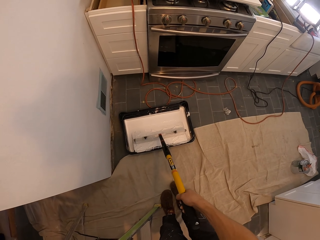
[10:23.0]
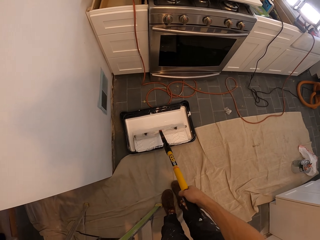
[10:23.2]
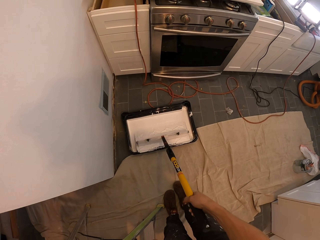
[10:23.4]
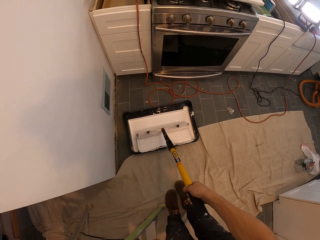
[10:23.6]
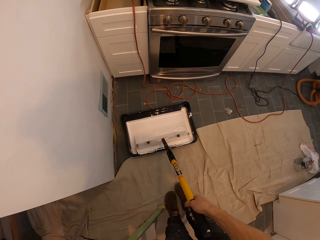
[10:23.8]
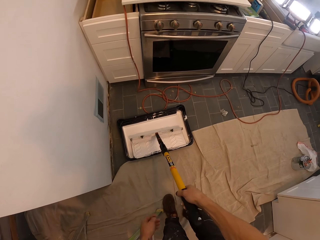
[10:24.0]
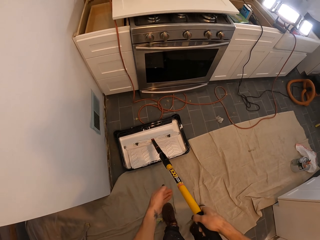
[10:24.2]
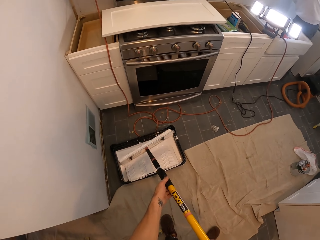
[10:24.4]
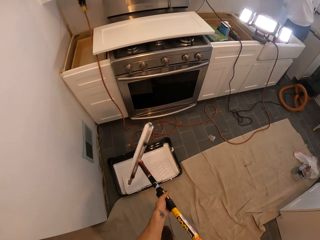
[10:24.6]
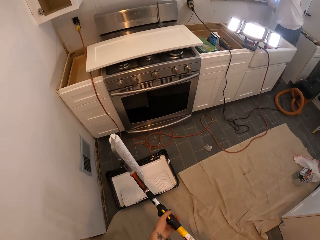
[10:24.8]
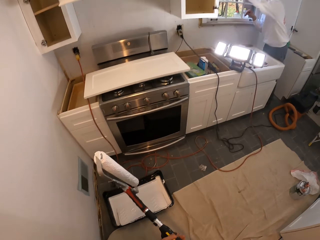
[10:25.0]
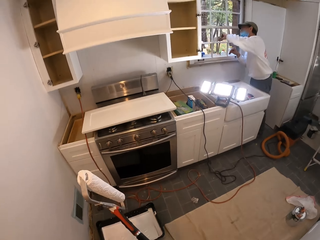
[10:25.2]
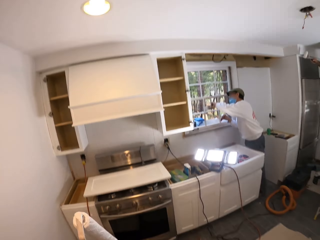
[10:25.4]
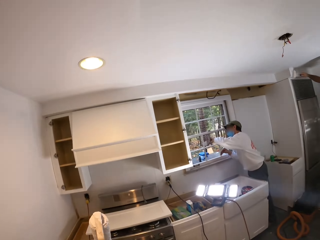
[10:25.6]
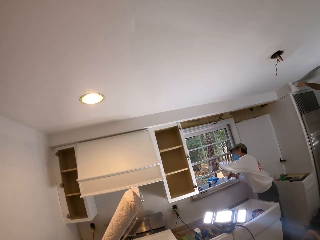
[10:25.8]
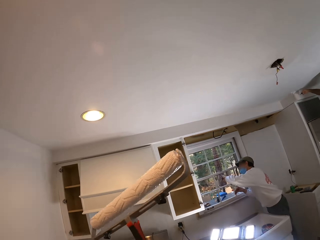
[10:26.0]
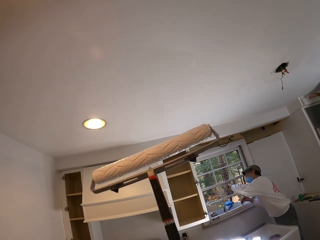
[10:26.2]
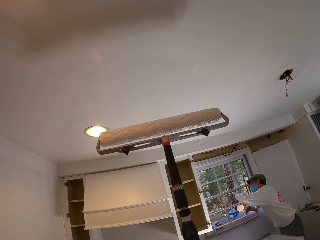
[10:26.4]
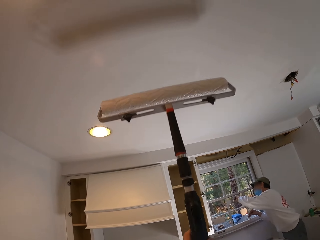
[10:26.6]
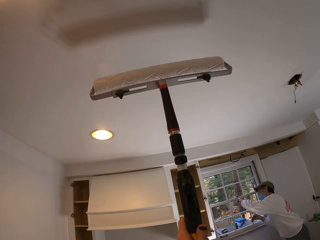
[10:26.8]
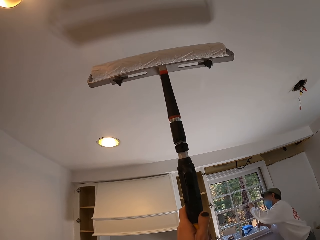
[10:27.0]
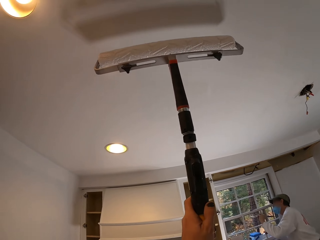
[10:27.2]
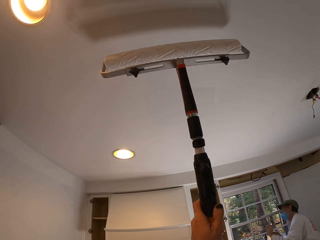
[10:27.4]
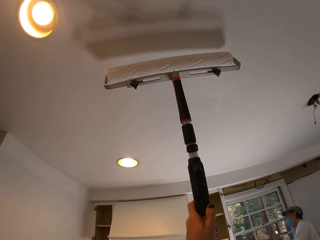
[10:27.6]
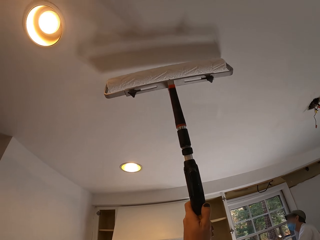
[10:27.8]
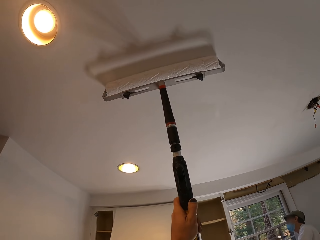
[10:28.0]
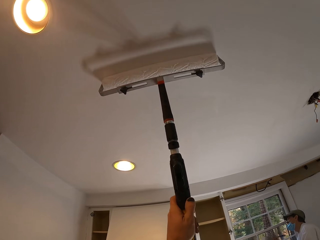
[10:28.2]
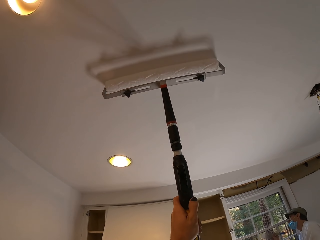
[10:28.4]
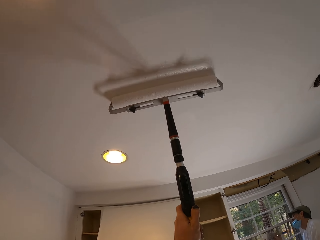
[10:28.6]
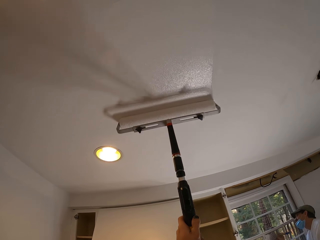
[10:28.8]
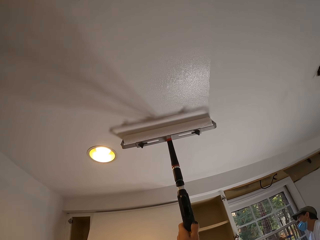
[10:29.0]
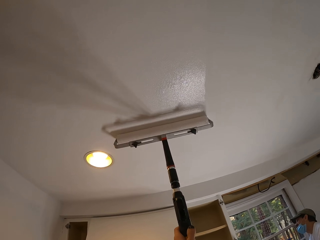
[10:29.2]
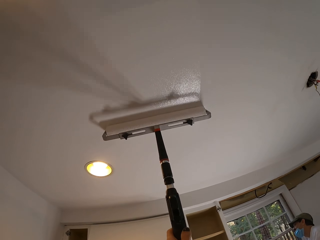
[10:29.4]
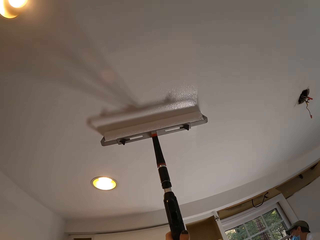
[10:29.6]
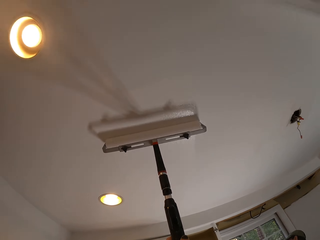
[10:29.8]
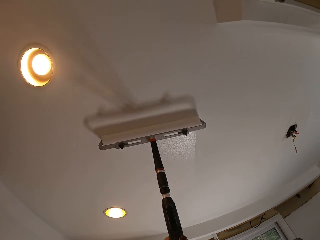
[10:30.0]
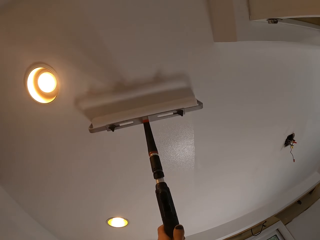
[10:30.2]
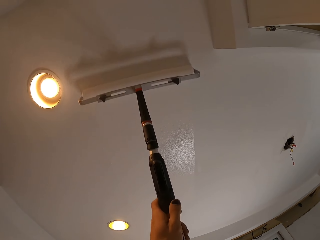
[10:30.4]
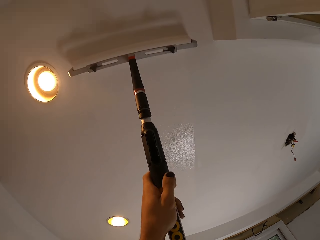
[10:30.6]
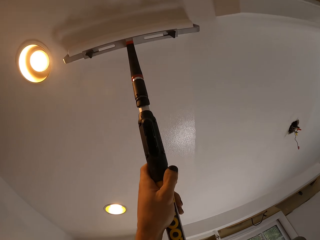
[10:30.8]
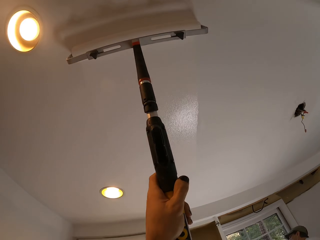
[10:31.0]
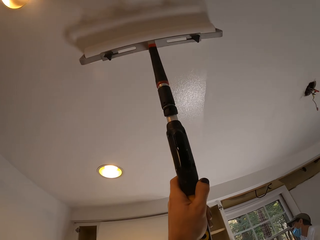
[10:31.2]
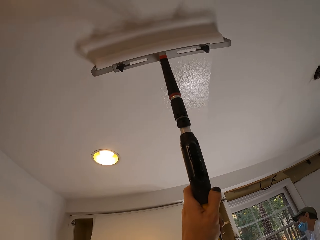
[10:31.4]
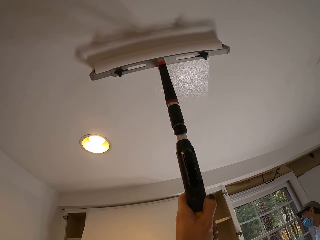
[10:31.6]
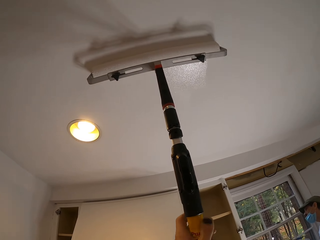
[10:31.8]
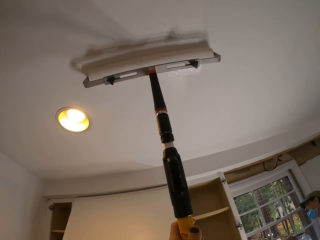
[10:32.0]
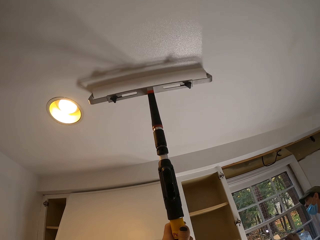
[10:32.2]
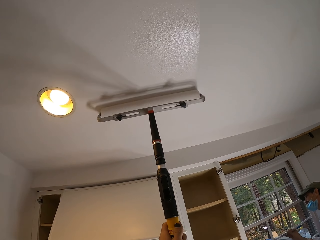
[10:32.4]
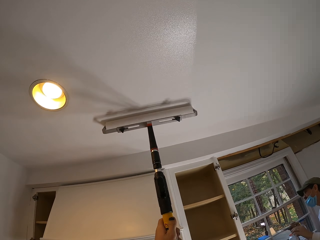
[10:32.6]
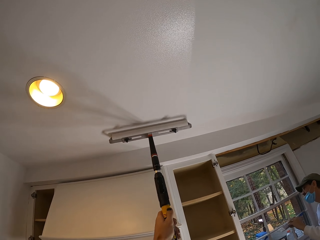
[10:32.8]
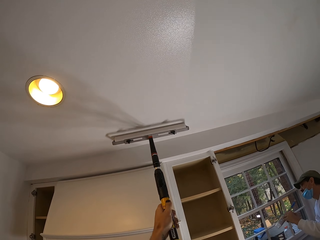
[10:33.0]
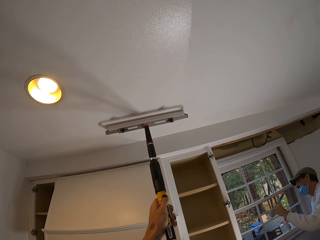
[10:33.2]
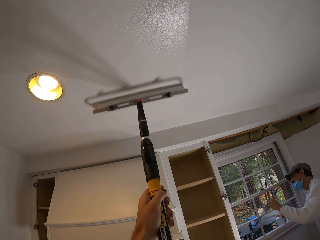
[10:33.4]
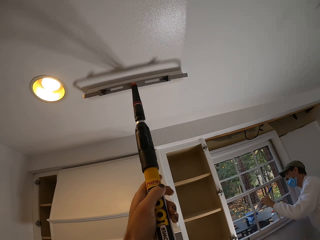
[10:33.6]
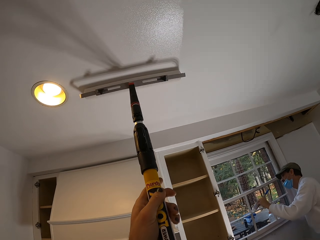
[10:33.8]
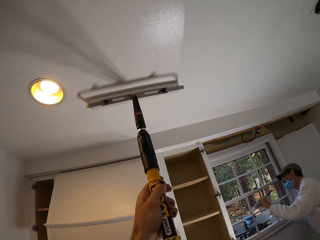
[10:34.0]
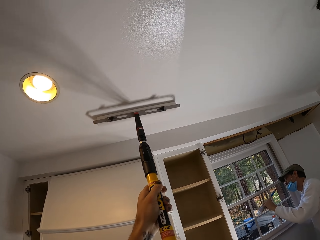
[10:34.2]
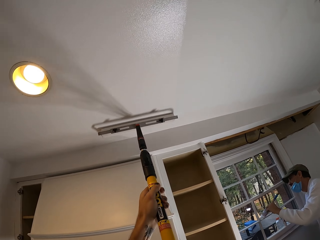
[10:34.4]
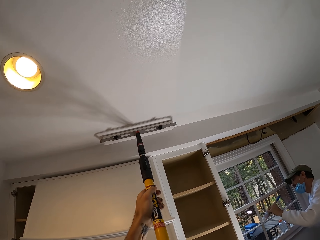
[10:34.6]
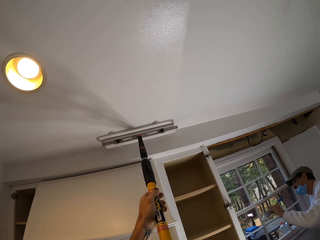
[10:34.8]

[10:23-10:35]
The camera wearer lifts a paint roller. They paint the ceiling.

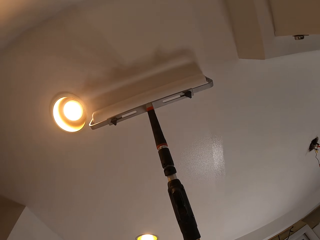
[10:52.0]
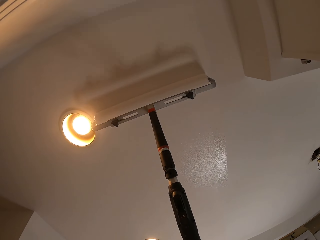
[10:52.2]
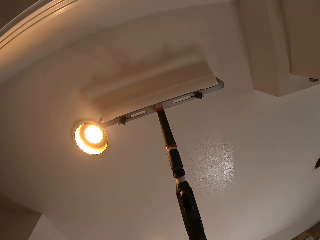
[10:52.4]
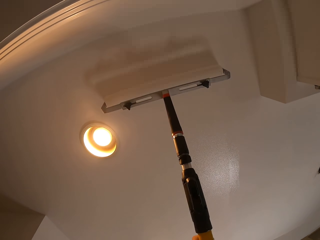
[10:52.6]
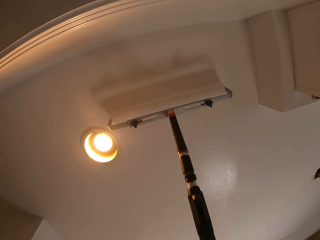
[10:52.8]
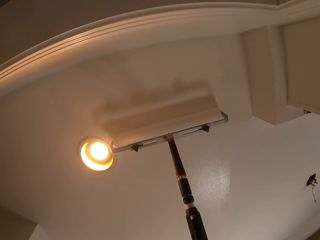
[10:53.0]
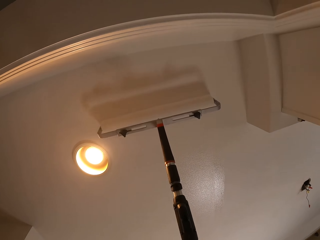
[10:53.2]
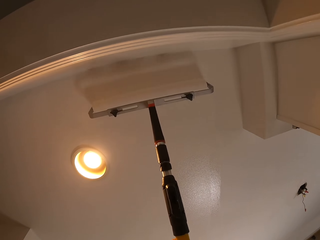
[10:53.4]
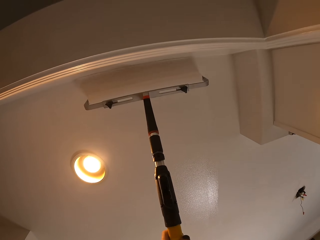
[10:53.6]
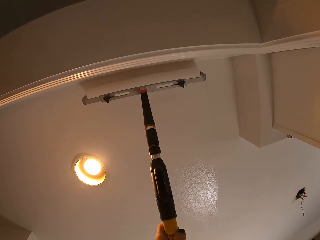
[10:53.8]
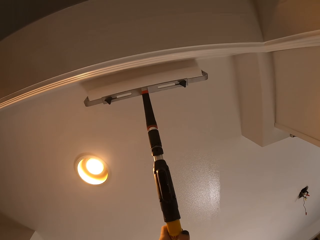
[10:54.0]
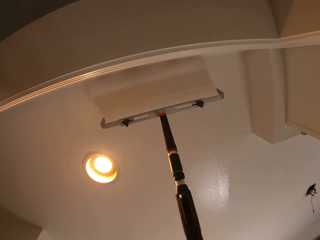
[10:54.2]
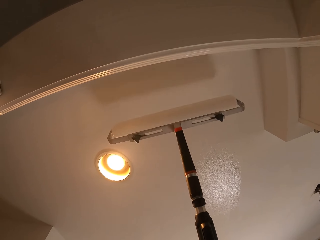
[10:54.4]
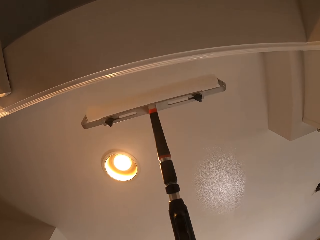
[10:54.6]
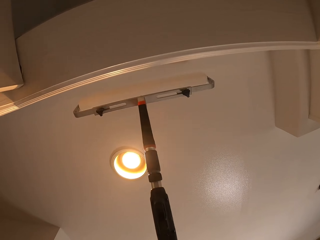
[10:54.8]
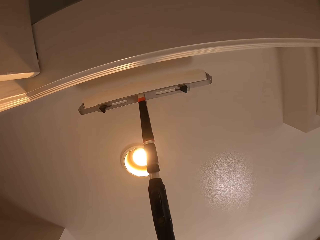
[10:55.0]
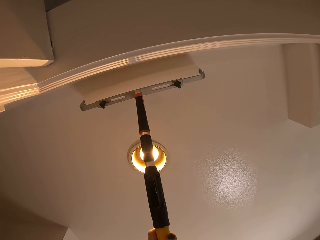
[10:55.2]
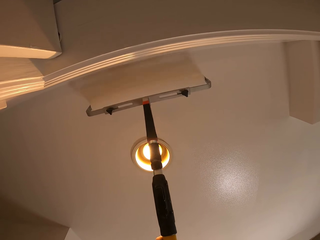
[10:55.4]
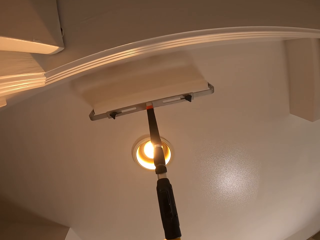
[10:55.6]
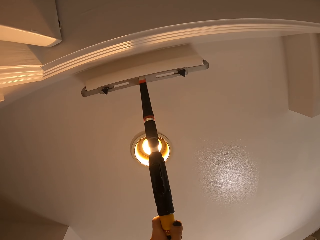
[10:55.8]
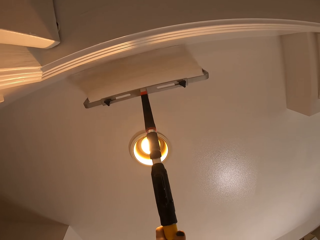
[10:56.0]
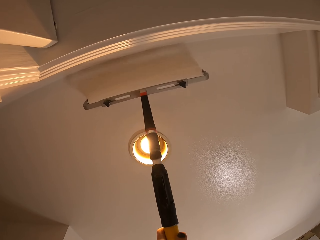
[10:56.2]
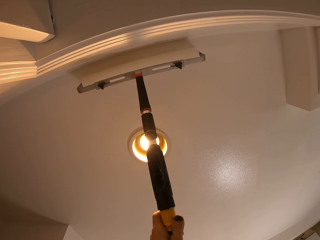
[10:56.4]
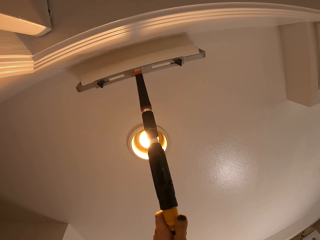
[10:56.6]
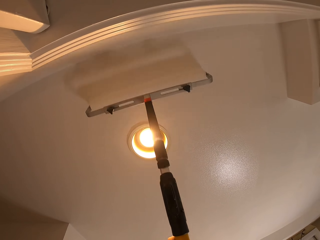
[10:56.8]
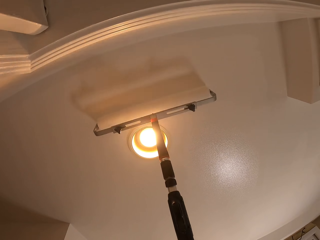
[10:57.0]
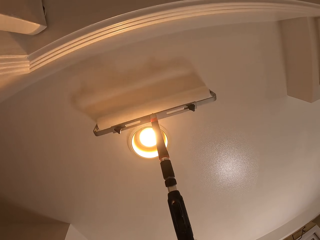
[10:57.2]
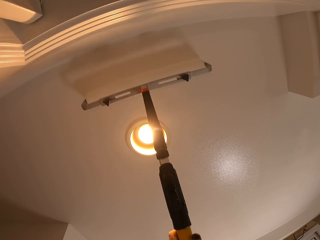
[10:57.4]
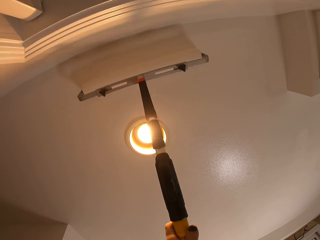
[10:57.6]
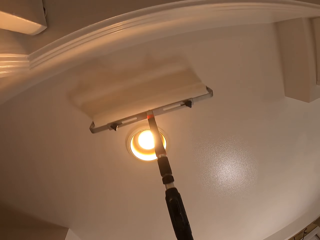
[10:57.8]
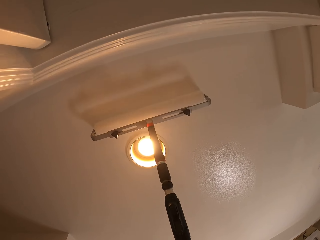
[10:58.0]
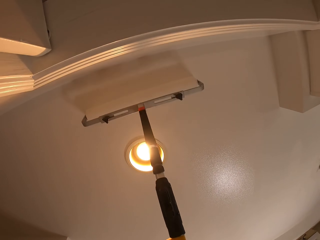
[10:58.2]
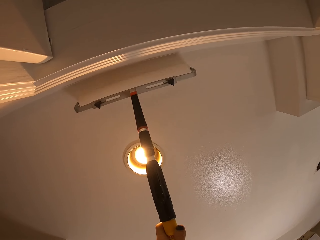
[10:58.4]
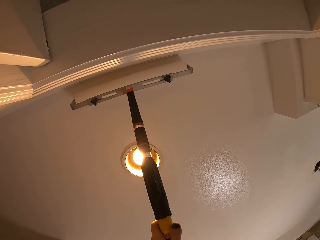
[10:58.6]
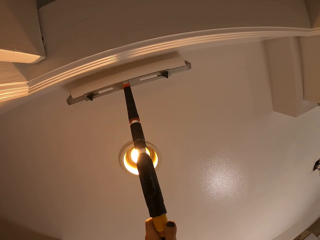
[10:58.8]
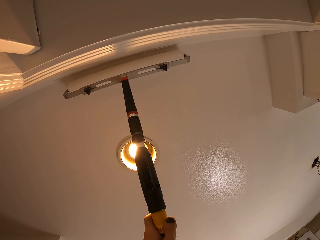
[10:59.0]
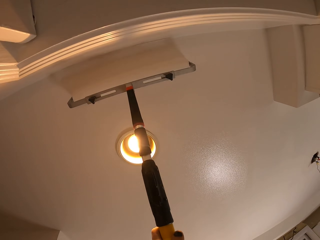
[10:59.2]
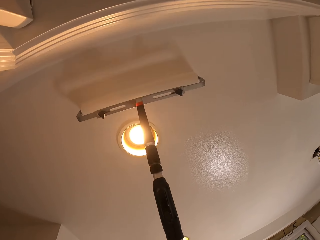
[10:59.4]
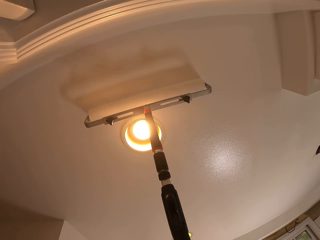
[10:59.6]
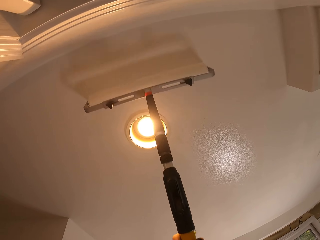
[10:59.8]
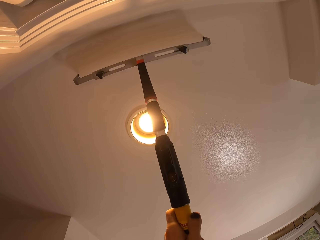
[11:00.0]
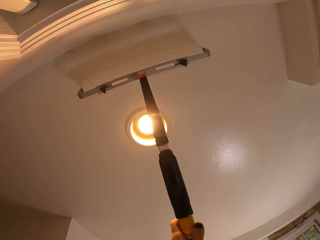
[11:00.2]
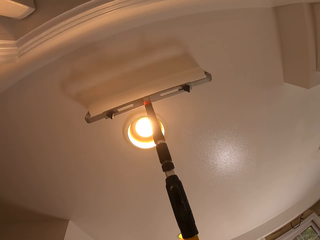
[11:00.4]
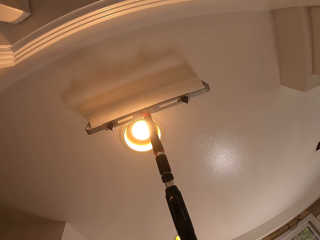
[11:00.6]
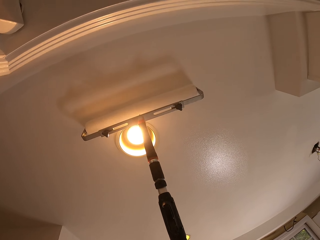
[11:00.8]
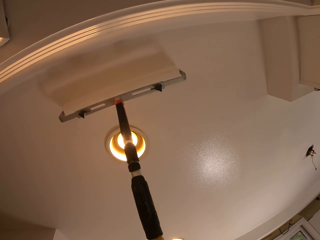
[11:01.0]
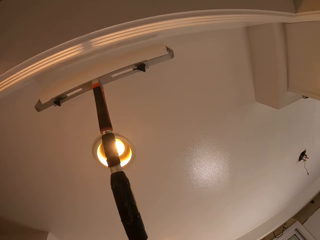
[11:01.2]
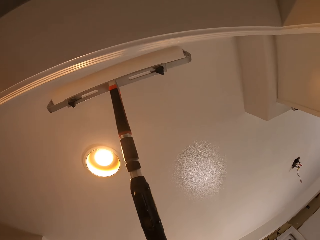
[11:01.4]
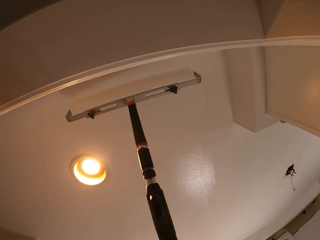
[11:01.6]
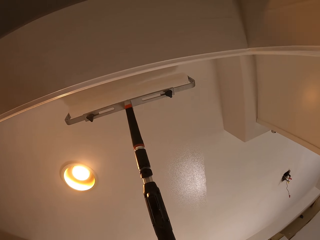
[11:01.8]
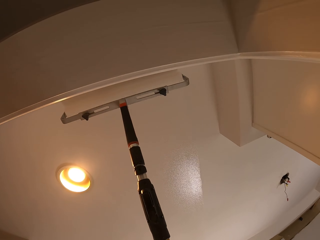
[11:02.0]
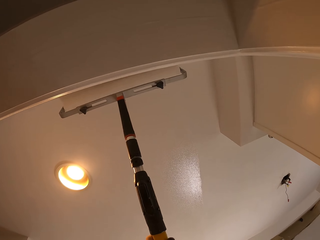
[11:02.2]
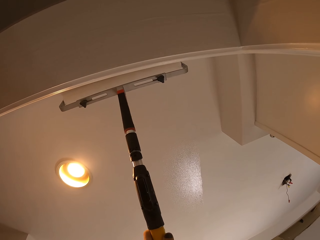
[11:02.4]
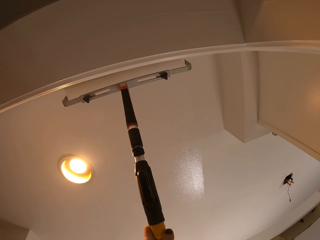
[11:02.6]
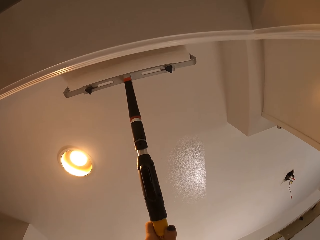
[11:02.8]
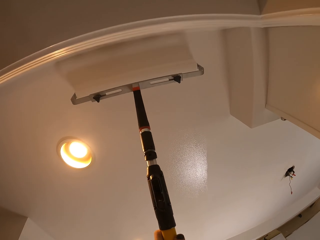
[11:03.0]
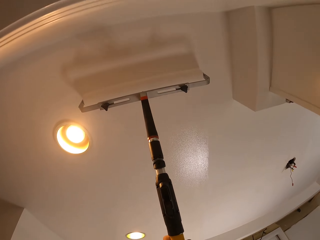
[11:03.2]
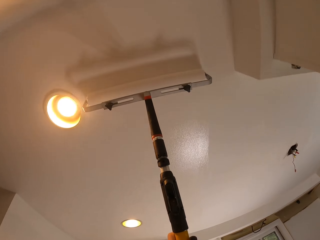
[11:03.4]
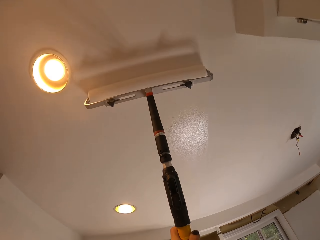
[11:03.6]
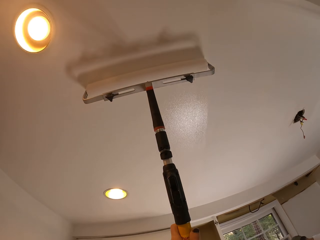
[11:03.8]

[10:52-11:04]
The camera wearer moves left. They move right.
